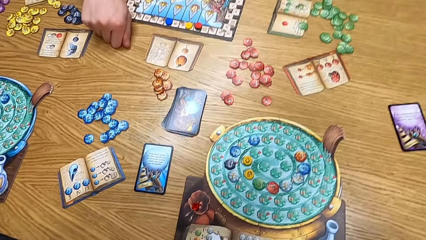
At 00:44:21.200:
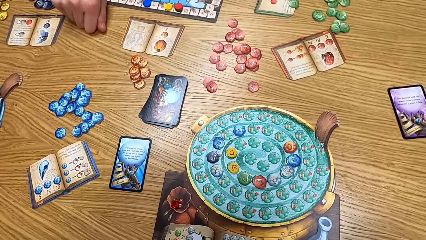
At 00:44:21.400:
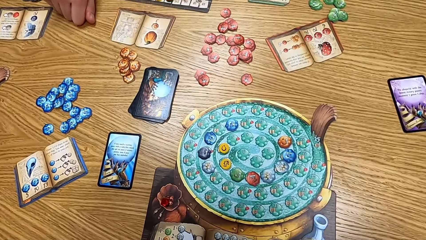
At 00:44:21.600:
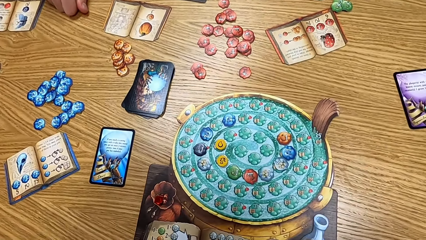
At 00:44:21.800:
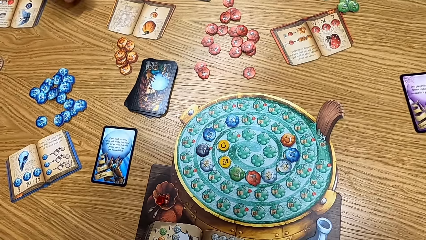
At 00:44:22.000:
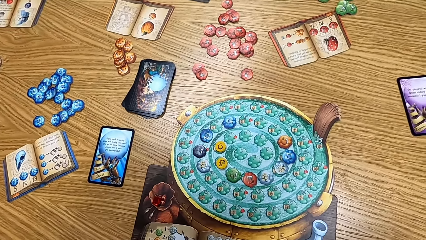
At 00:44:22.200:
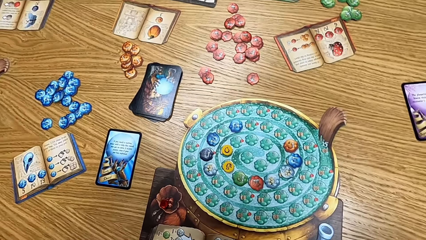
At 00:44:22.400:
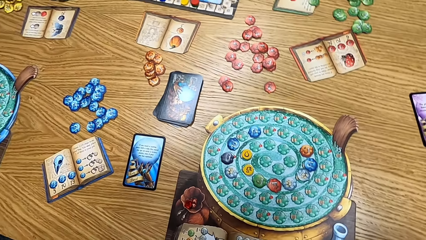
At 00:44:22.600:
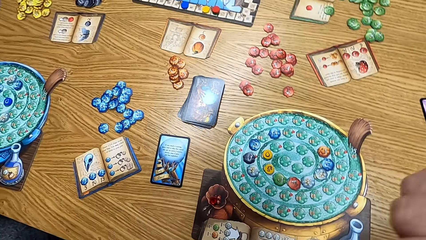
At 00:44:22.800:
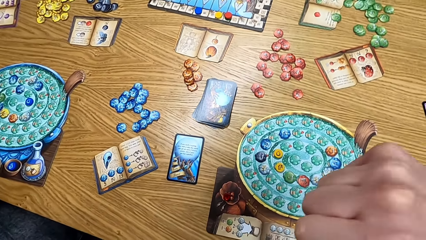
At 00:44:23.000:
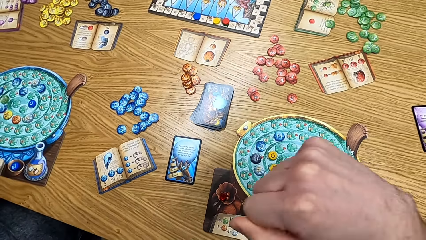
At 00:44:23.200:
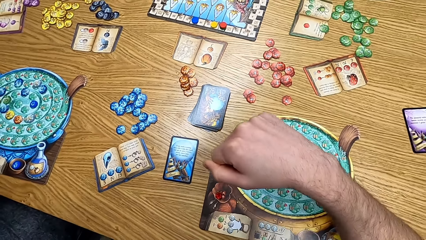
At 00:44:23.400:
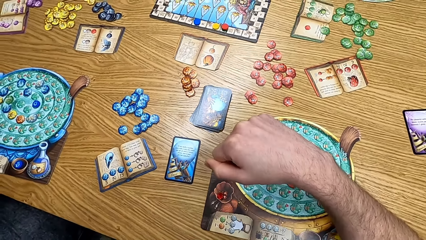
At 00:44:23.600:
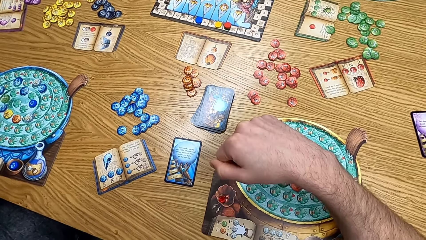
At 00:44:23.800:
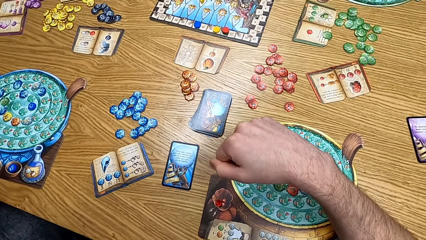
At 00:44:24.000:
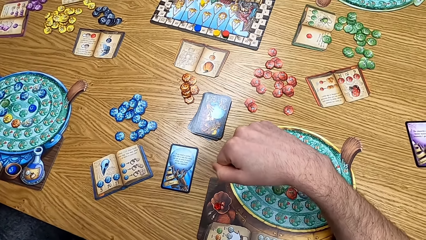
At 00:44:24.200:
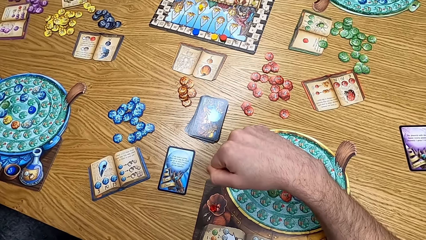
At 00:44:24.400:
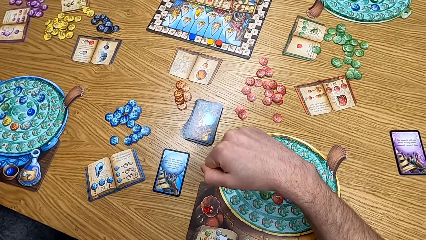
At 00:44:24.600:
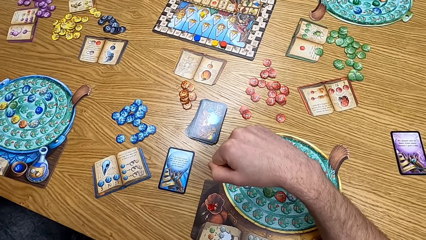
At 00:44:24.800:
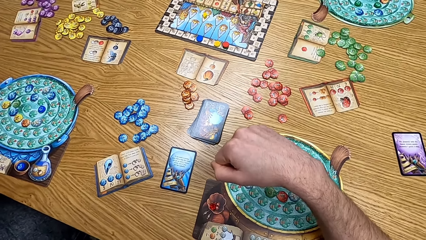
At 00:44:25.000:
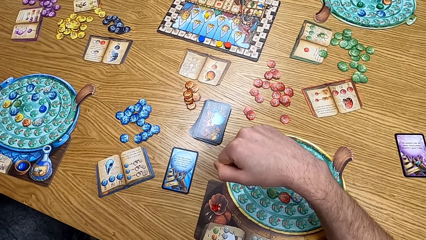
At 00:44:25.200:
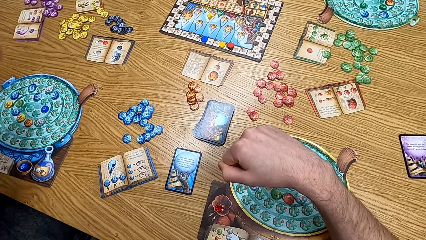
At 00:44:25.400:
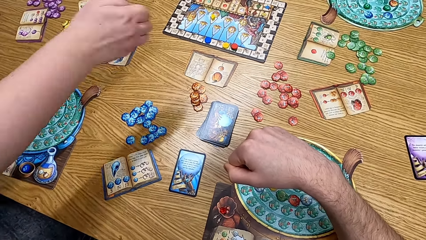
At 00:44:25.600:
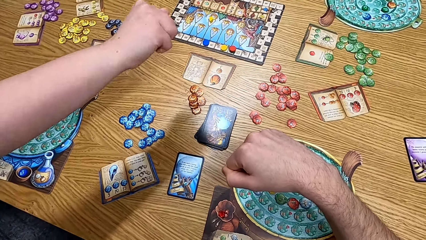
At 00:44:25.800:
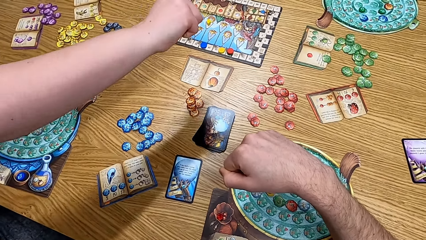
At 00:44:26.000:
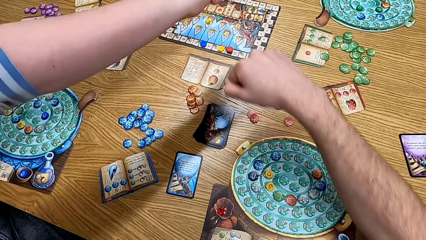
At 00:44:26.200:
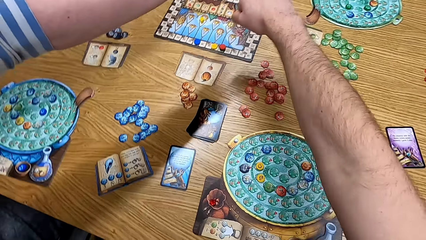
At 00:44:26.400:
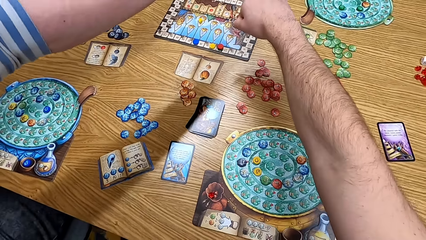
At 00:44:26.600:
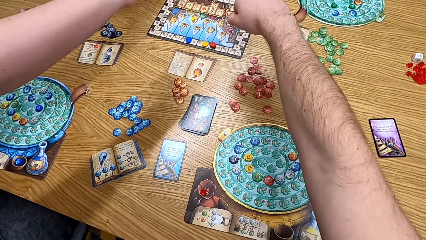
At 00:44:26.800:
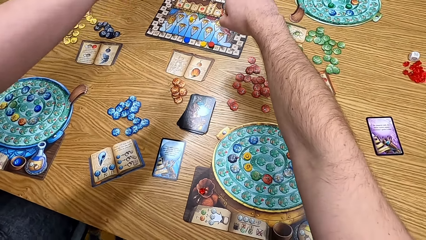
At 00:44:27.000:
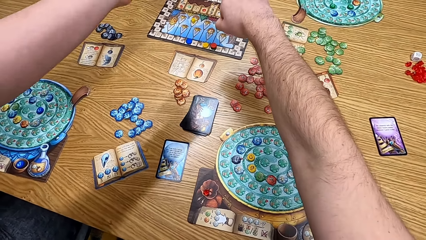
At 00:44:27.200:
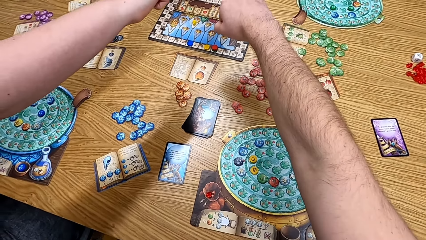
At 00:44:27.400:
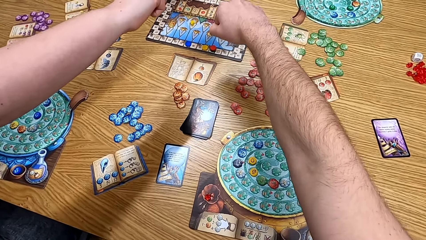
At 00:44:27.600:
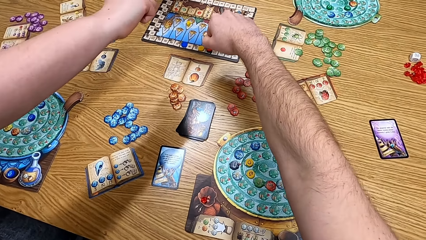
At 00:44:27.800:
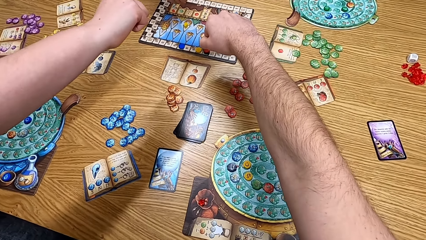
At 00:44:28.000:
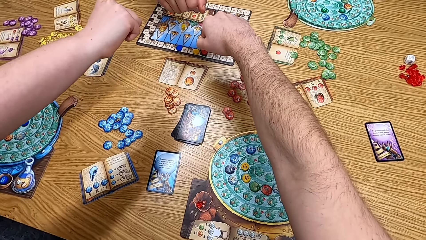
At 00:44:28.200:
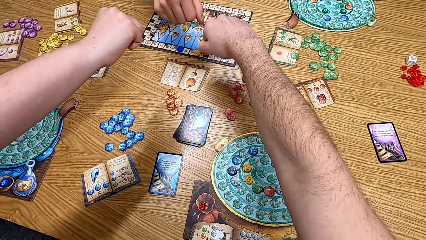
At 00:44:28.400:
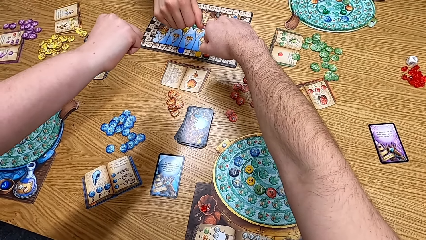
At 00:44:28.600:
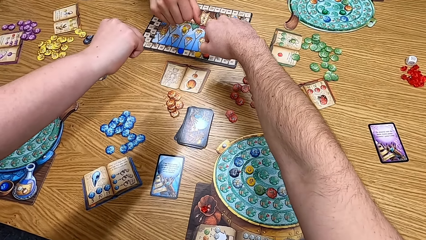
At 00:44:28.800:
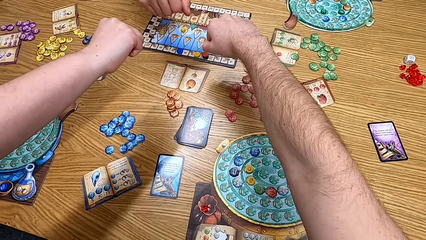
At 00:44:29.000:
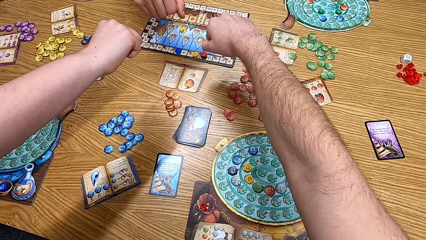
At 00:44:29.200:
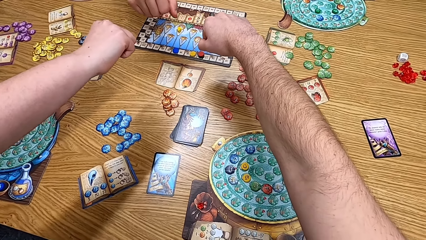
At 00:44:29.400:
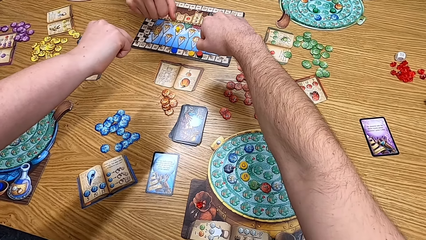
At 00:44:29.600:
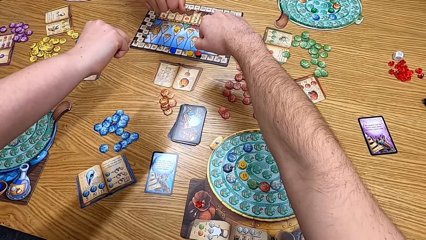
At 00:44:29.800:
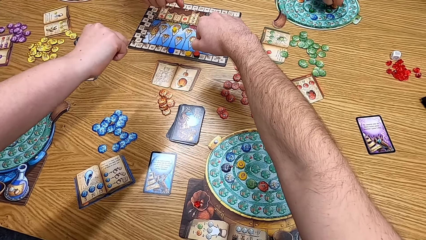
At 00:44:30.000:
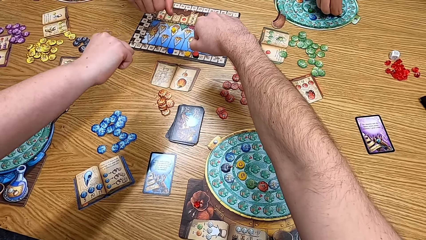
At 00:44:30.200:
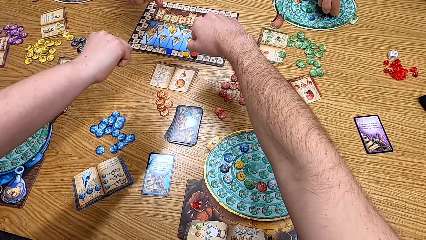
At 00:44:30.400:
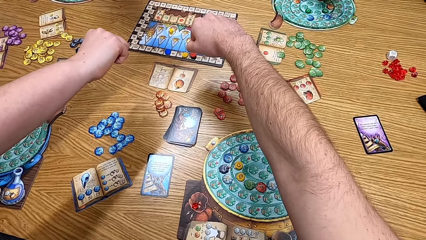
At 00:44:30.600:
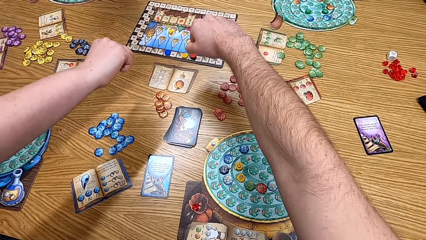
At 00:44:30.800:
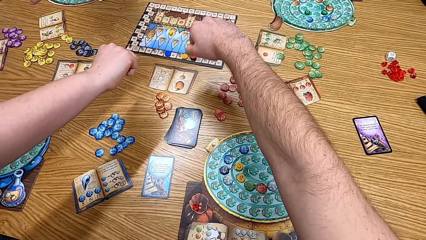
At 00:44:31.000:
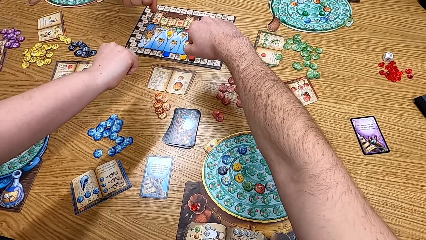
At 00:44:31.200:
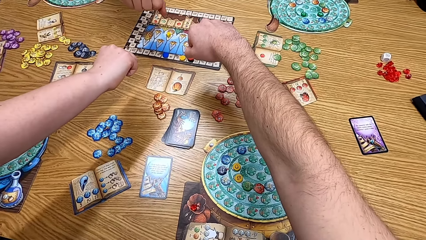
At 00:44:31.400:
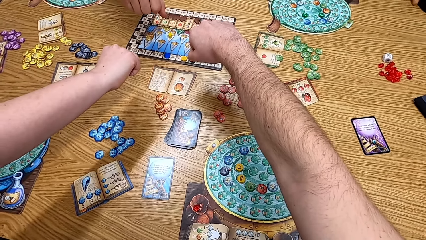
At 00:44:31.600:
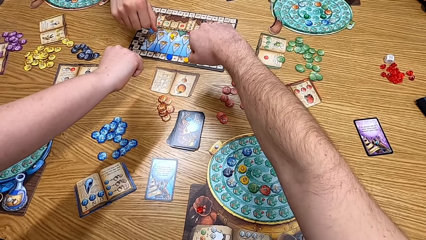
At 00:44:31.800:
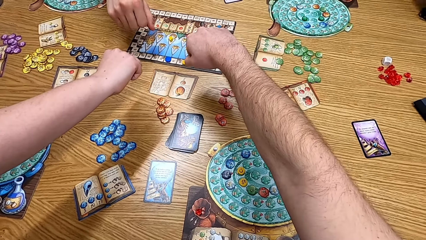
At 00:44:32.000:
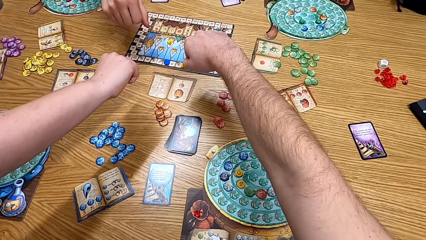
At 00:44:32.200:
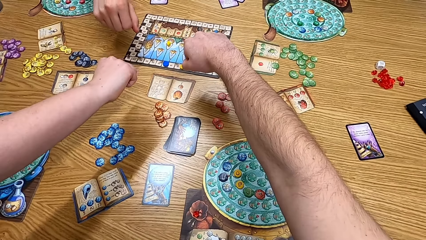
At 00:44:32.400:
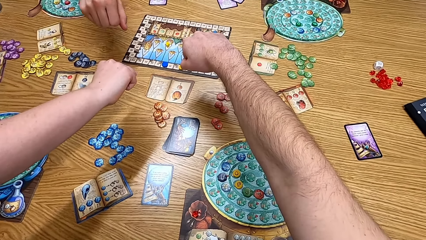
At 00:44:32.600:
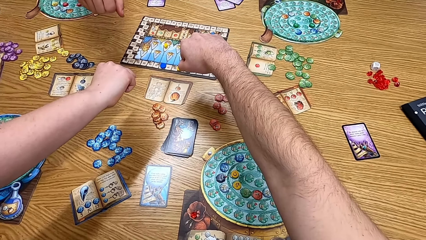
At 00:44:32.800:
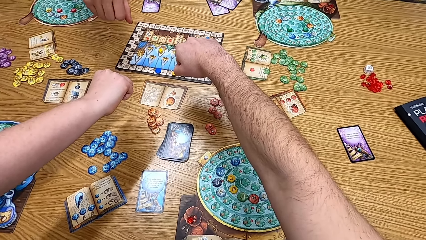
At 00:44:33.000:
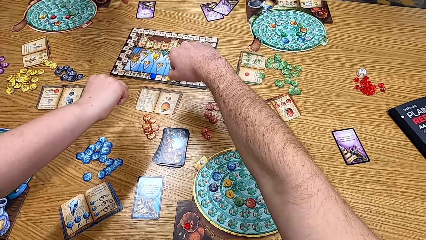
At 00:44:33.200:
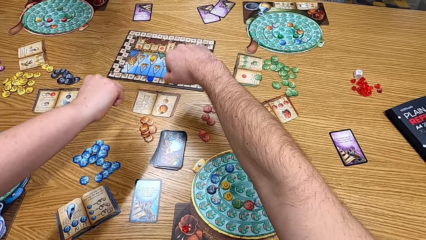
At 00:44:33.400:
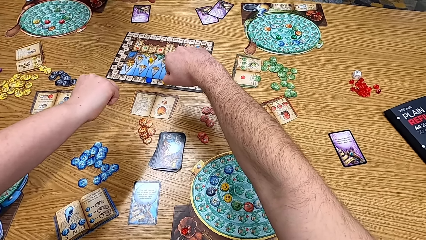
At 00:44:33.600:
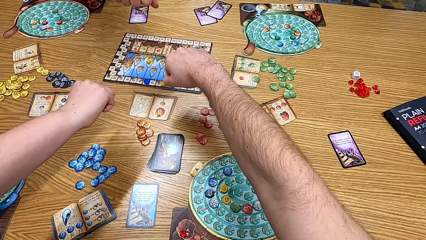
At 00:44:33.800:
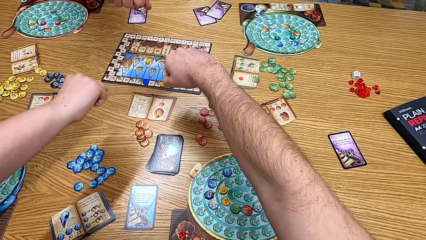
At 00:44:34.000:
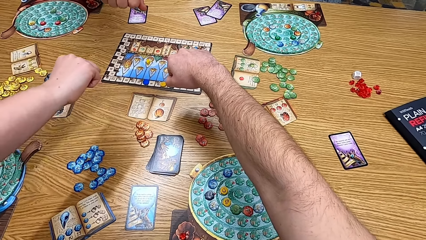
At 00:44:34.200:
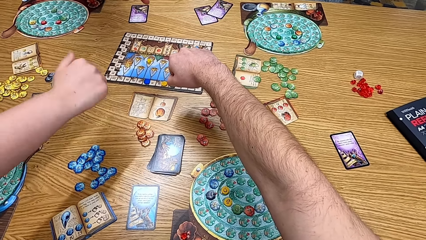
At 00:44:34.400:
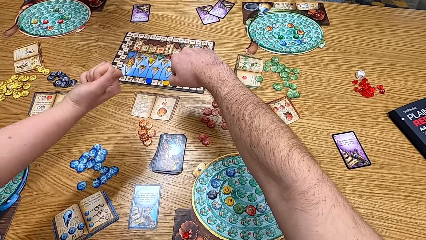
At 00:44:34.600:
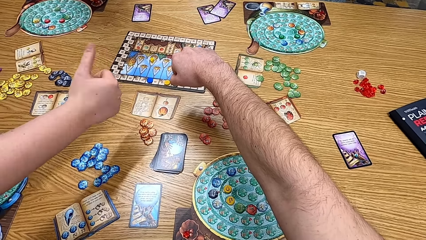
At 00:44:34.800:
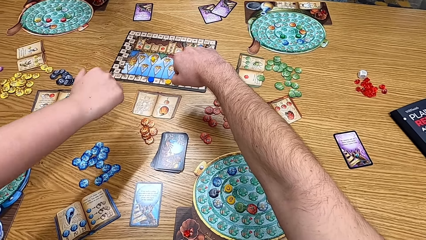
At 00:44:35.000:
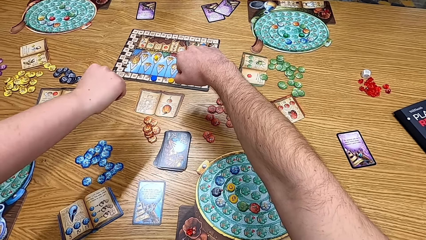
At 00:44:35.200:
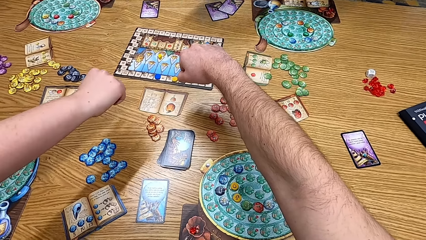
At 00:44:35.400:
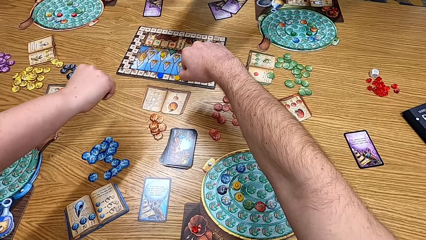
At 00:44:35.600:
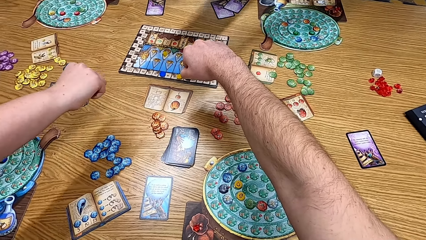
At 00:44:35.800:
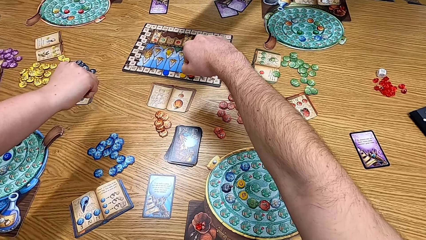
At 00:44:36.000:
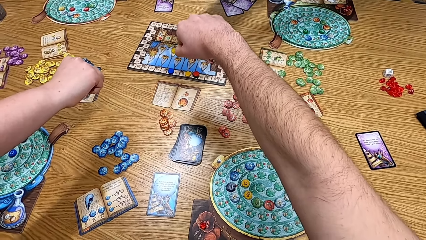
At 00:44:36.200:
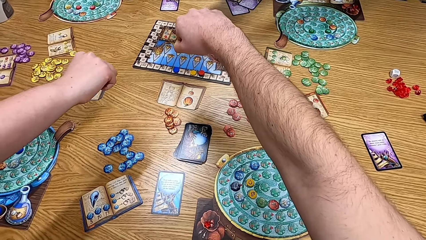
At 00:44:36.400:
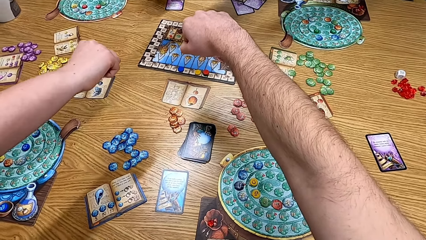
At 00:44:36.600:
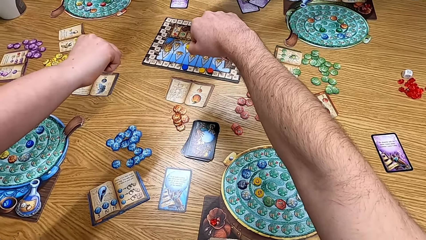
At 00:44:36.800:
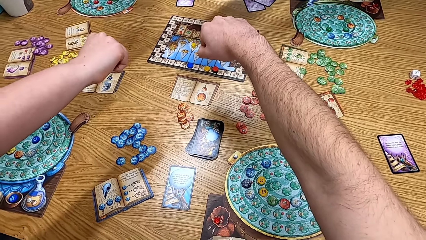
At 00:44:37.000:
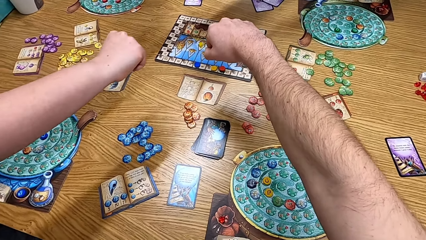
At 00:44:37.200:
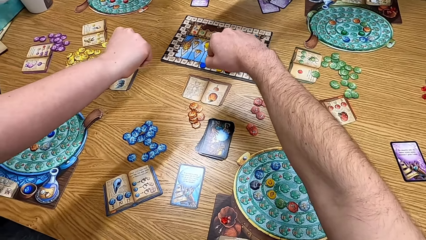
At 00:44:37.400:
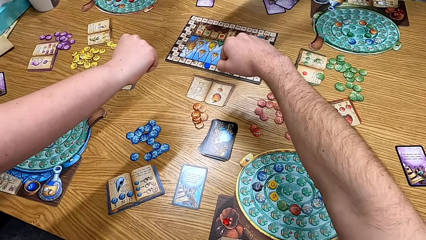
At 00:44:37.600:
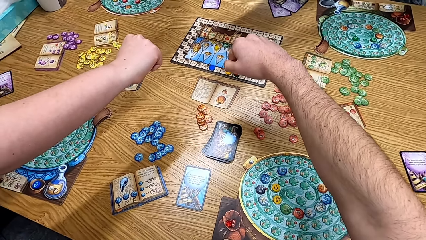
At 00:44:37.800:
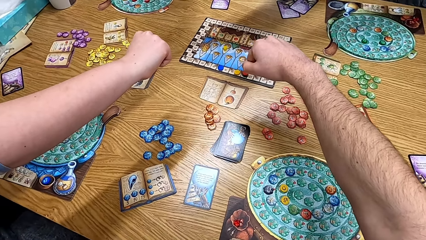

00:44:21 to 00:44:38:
A man touches the table. The camera wearer looks at the table. A lady stretches the hand and puts her hand on the table. The camera wearer stretches the hand.
